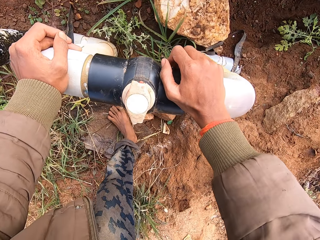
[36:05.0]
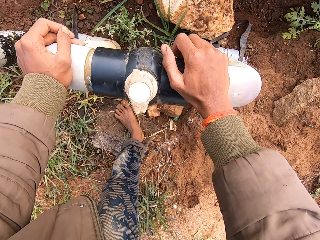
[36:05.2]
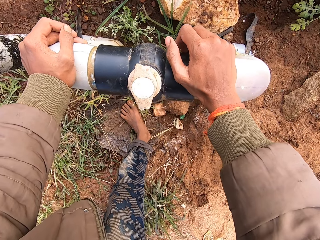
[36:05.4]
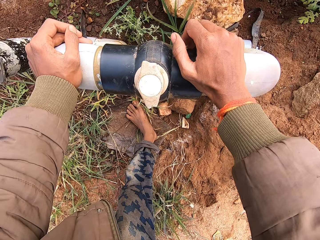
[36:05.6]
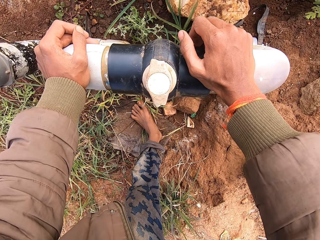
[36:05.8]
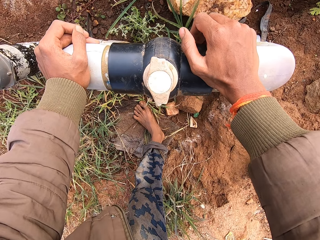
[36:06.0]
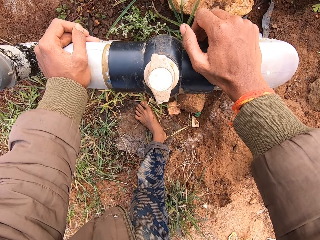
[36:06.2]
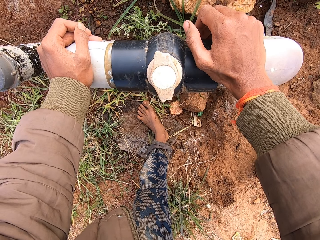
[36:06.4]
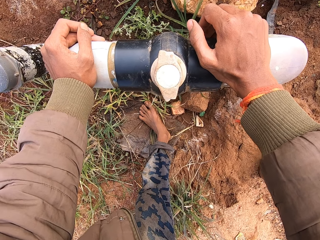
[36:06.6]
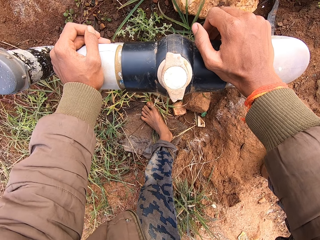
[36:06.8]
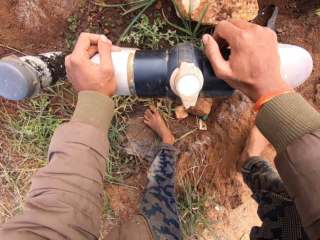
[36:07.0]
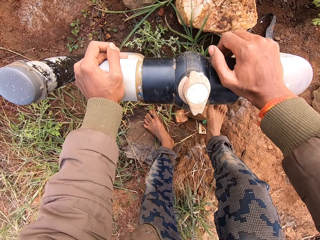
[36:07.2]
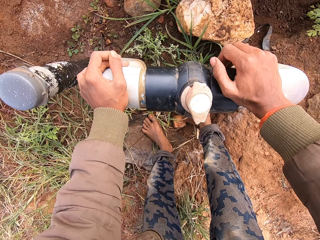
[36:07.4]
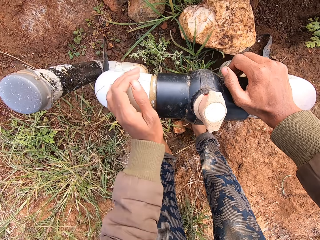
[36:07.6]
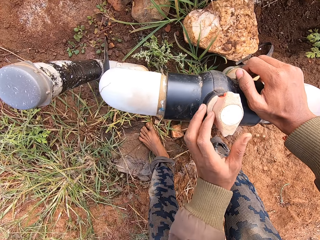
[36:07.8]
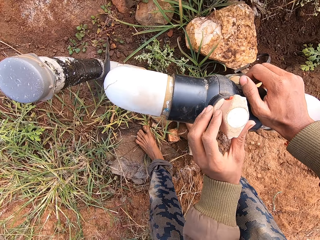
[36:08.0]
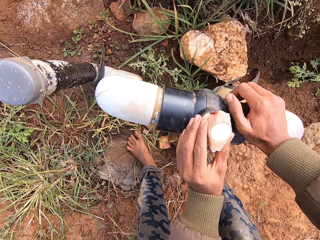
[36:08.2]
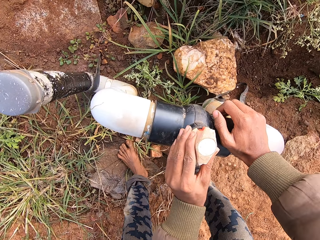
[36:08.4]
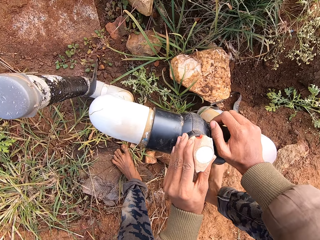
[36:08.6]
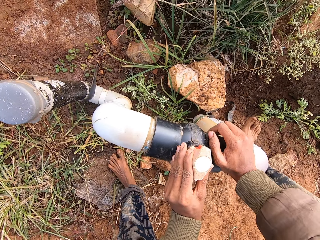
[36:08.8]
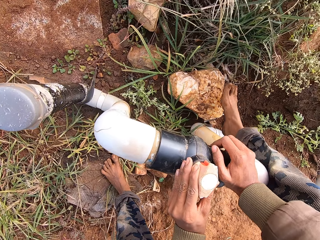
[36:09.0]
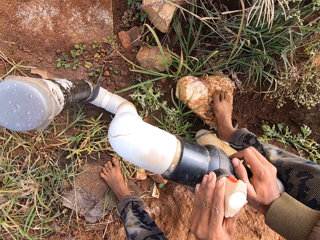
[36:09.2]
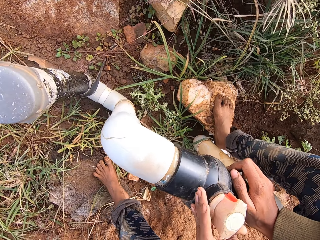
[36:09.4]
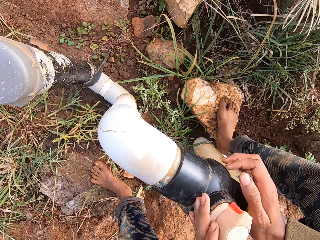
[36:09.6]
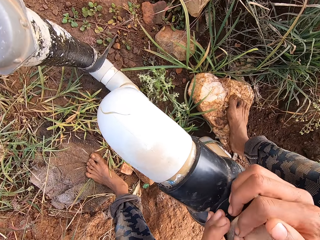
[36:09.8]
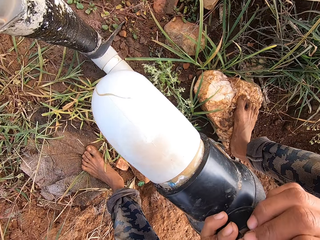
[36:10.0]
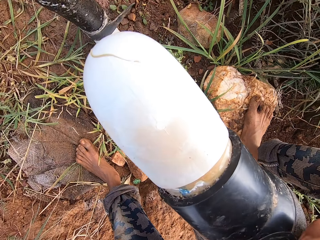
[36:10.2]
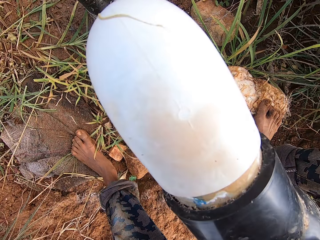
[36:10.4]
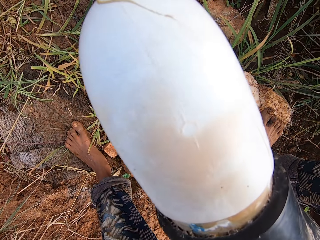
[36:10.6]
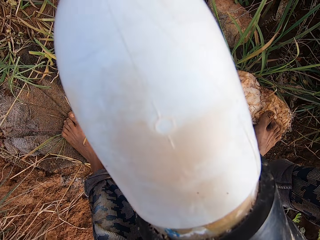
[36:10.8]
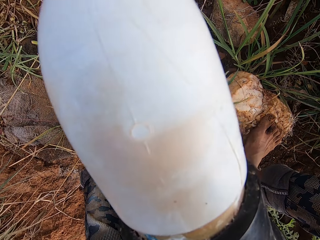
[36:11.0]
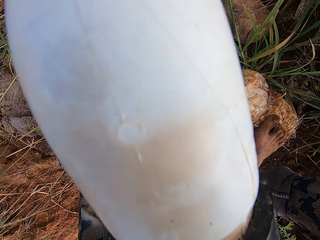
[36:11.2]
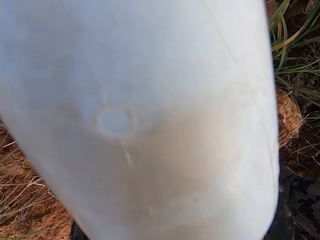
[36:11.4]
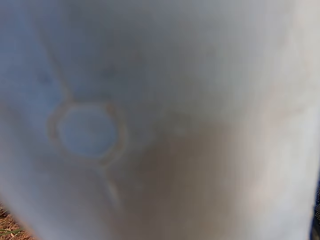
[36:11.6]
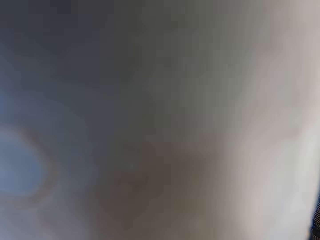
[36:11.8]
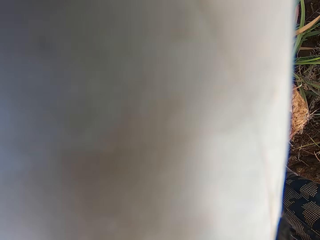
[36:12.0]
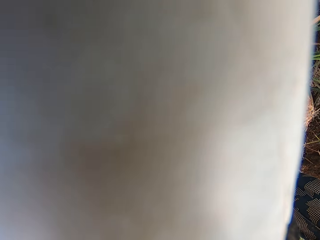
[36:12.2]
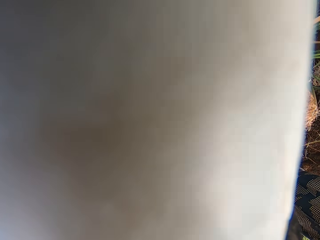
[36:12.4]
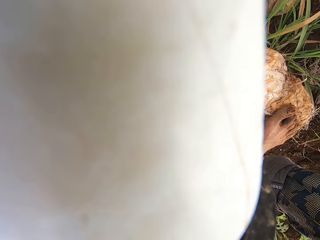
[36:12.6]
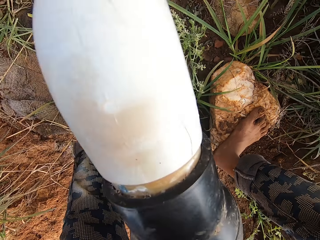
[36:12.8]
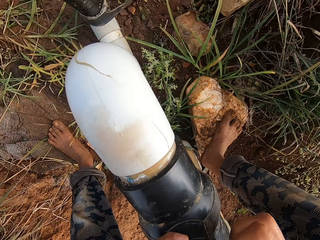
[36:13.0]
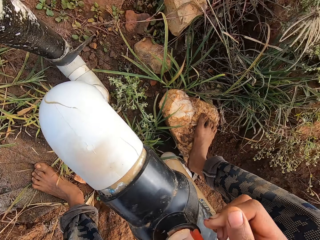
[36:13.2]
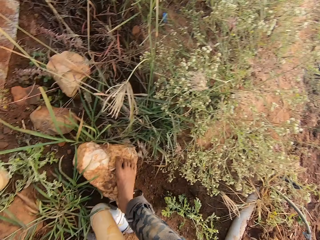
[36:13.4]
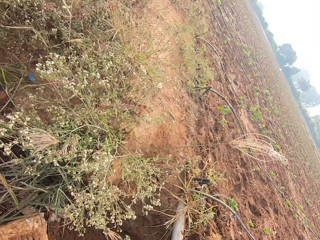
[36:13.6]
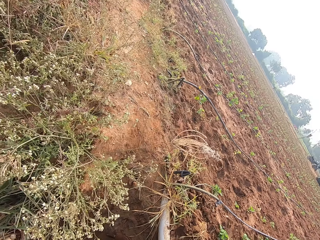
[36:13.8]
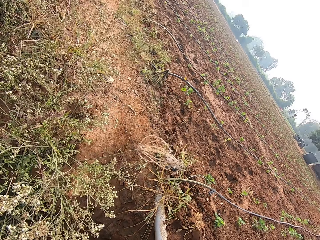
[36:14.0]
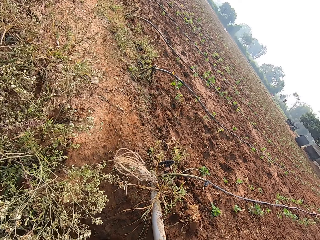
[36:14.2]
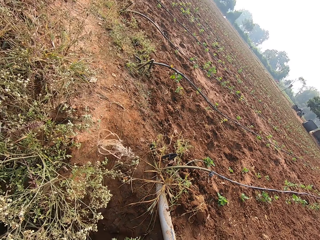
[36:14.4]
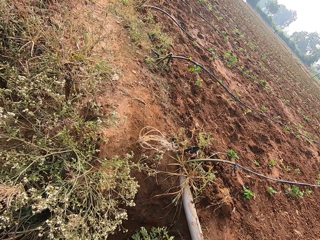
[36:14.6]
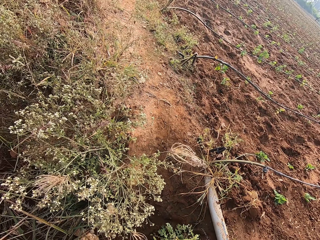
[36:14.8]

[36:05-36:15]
The camera wearer stares at the knob. He lifts his left hand from the pipe. He holds the valve on the pipe with his left hand. He crosses his right leg over the pipe. He pushes the valve on the pipe with his hands. He twists the knob.

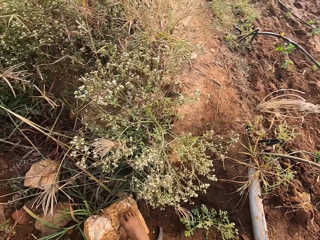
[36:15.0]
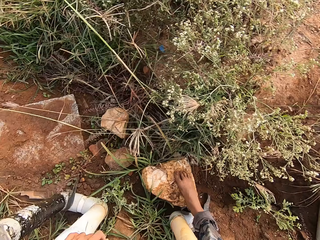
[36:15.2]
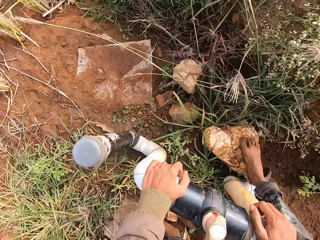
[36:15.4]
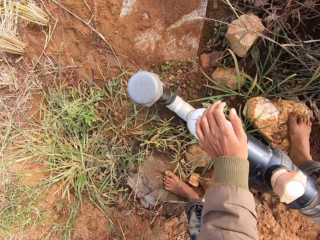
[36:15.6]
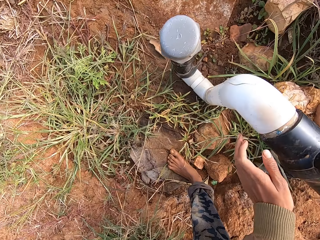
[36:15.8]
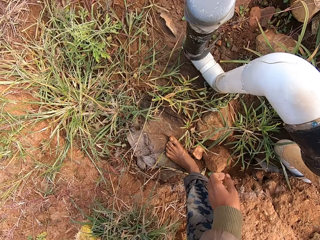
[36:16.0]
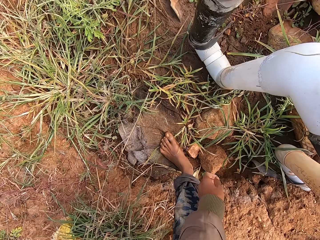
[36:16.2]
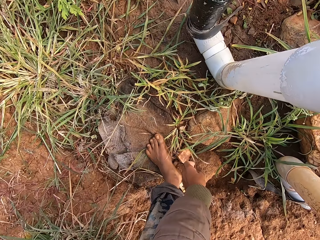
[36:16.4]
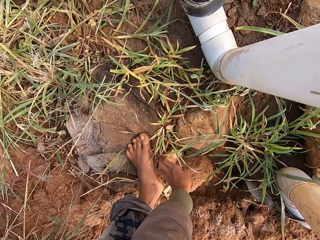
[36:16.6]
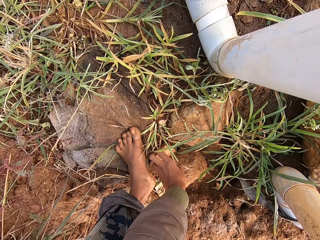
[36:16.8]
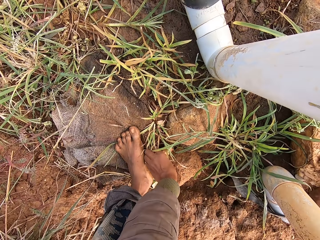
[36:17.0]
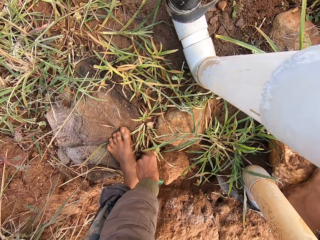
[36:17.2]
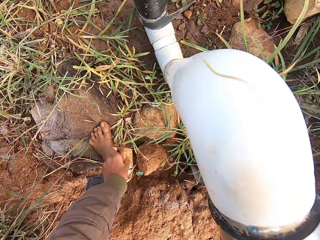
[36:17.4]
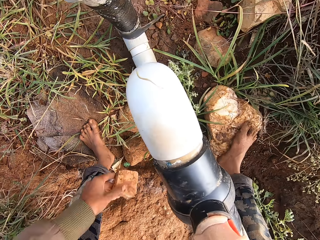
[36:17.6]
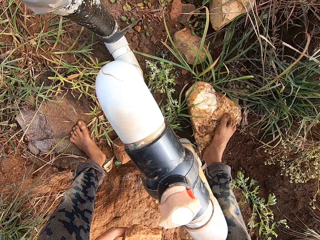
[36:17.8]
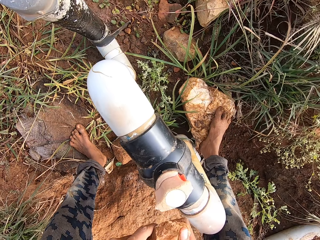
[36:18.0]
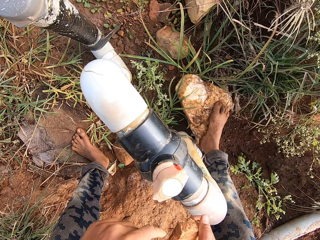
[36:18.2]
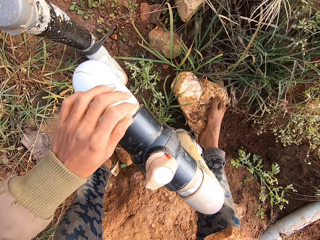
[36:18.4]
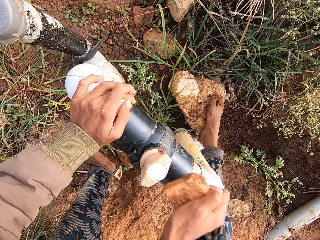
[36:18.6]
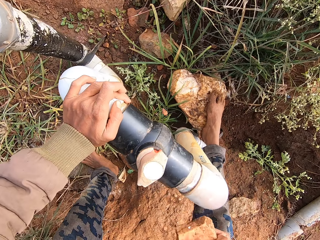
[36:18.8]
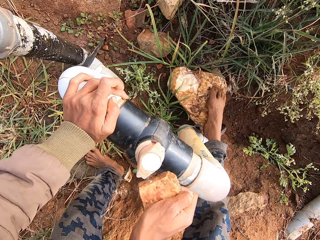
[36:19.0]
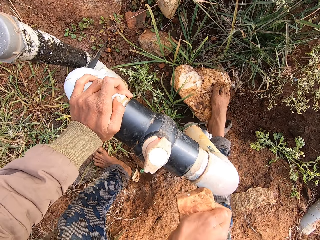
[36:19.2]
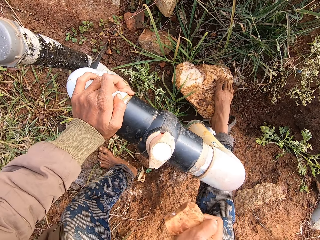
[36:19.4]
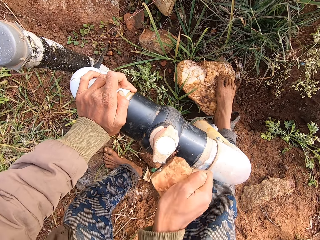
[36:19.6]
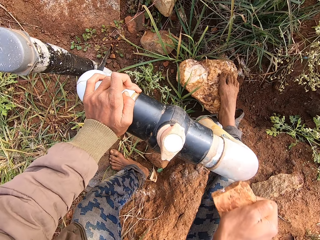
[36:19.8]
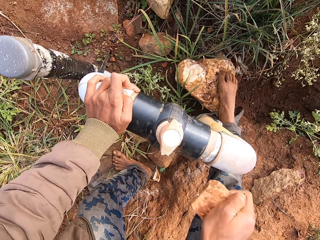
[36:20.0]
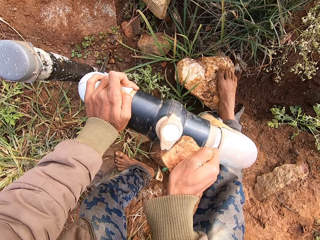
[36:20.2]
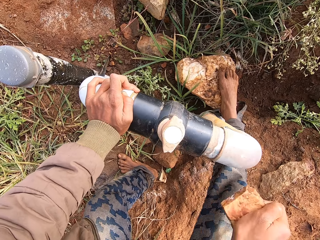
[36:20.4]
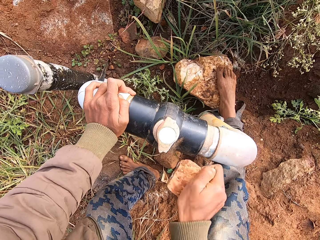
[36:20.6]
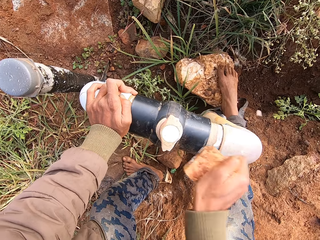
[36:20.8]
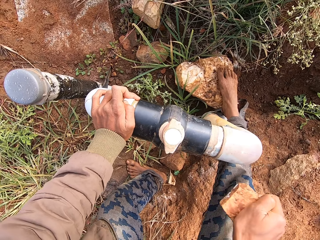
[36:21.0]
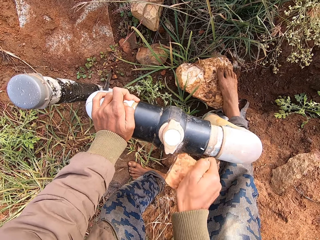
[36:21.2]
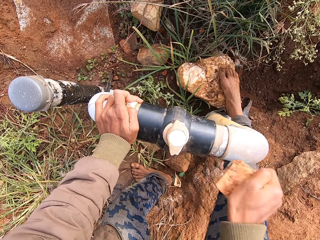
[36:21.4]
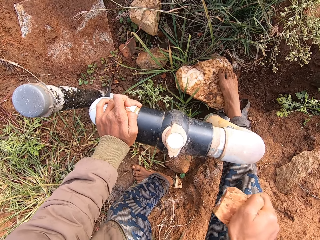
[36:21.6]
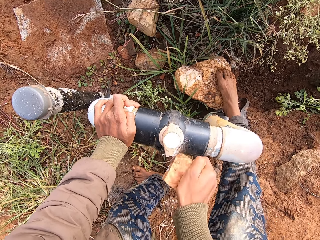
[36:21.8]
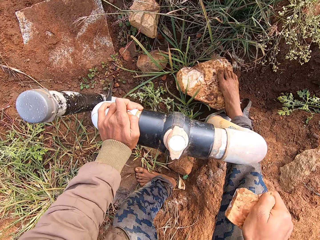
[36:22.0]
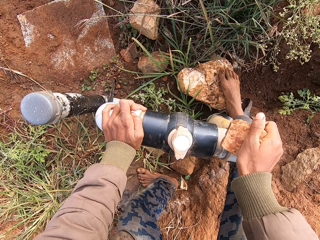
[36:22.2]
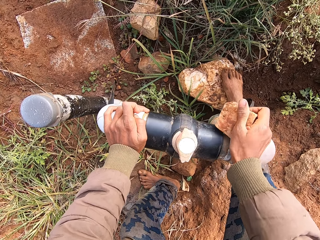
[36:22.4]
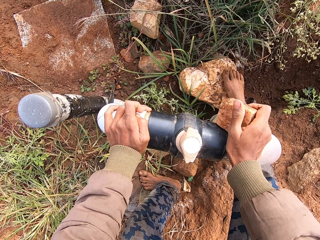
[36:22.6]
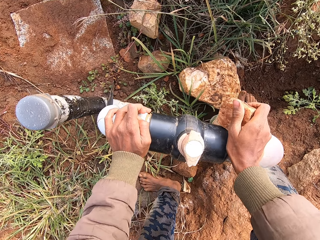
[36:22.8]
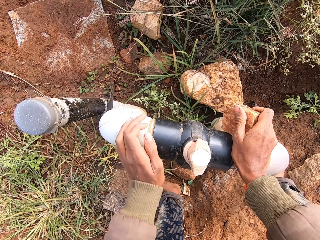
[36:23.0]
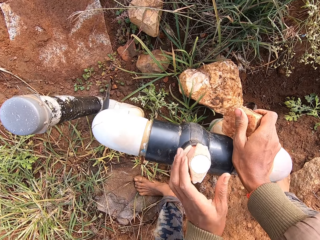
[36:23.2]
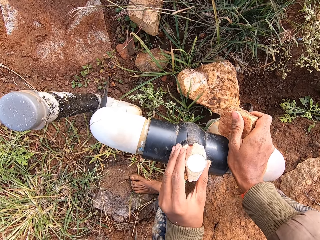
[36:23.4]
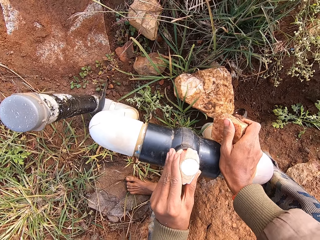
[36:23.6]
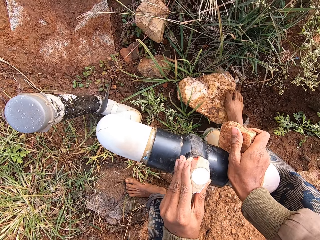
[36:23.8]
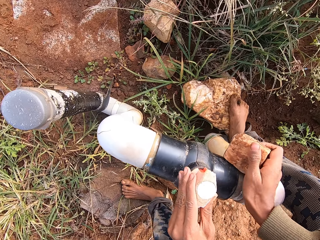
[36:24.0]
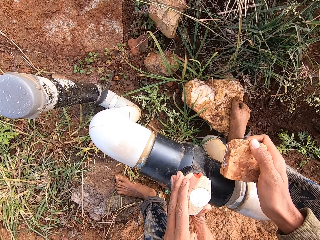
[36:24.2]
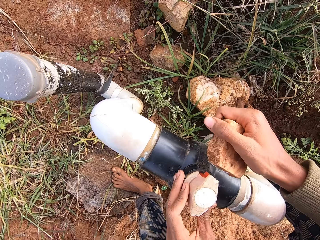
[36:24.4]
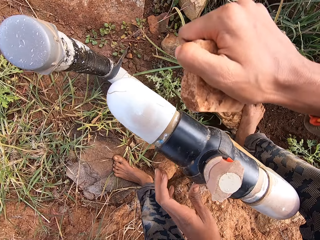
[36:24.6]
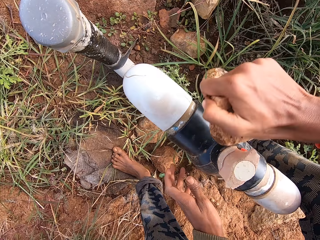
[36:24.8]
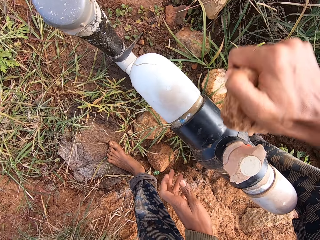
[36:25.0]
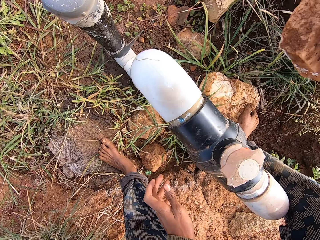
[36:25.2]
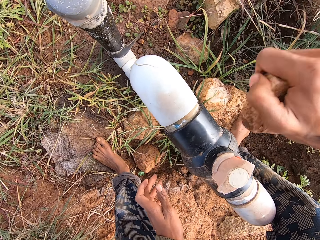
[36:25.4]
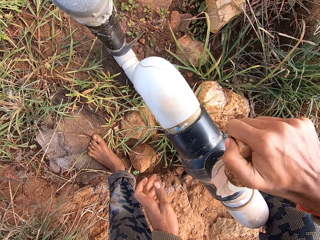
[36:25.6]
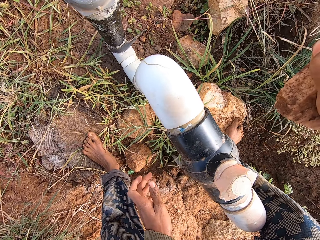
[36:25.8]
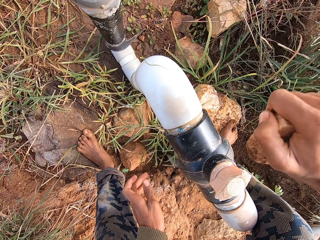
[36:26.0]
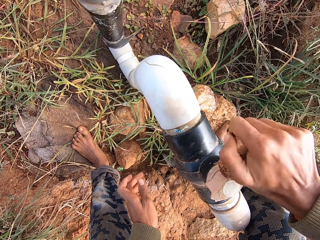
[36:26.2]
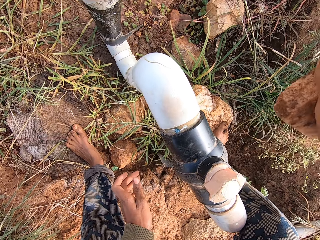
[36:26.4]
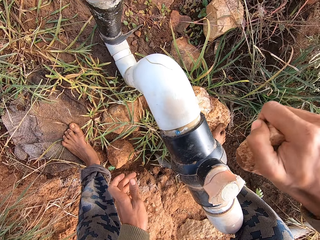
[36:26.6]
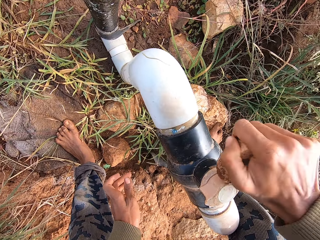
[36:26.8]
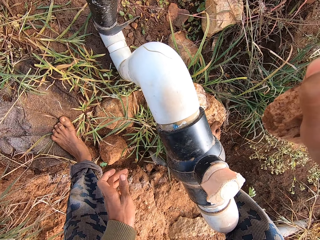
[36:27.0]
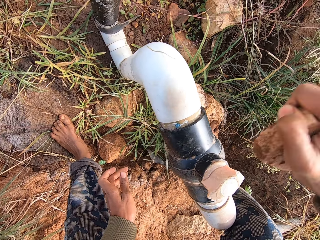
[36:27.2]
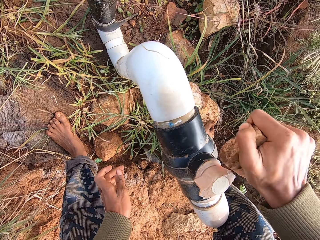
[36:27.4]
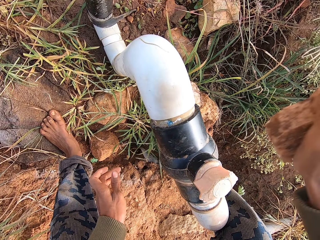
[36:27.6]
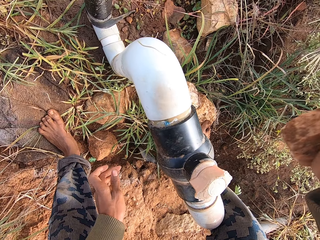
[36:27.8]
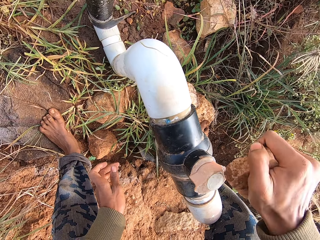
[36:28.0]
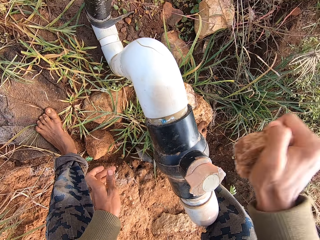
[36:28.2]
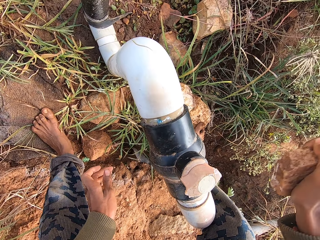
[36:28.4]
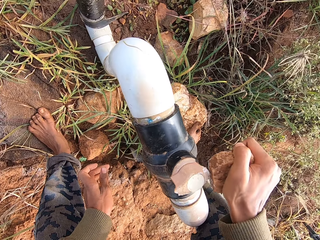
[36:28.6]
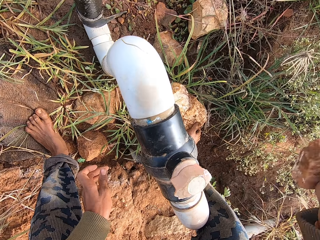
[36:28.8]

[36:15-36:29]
The camera wearer picks a stone from the ground with his left hand. He passes the stone from his left hand to his right hand. He holds the pipe with his left hand. He hits the valve on the pipe with the stone in his right hand. He holds the valve on the pipe with his left hand. He adjusts the knob with his hand. He hits the valve on the pipe with the stone in his right hand.
